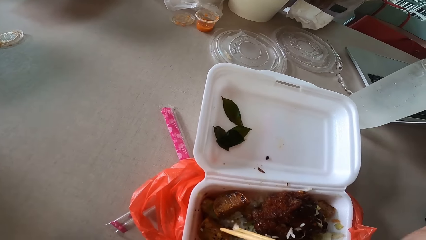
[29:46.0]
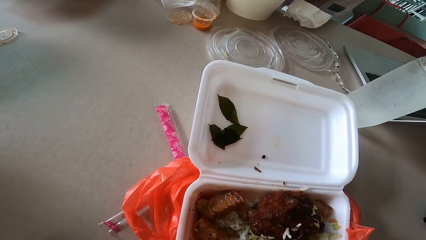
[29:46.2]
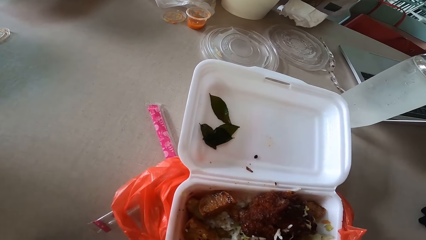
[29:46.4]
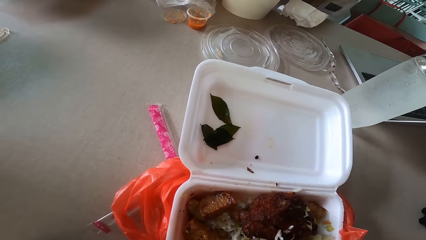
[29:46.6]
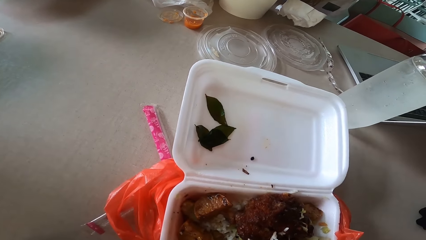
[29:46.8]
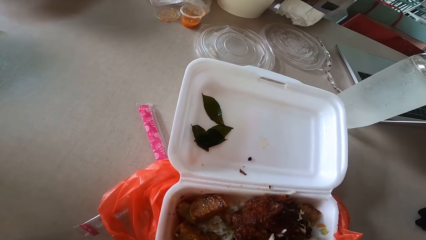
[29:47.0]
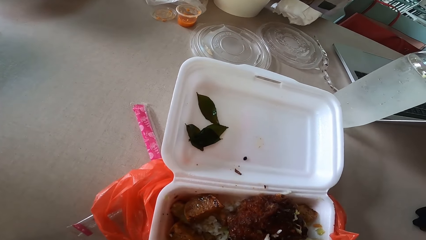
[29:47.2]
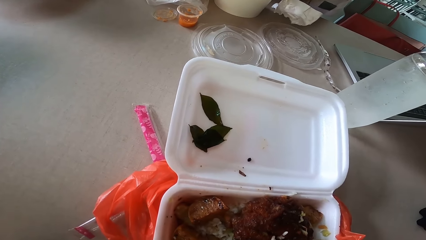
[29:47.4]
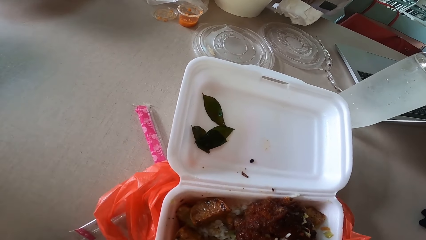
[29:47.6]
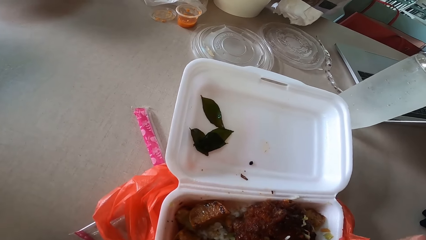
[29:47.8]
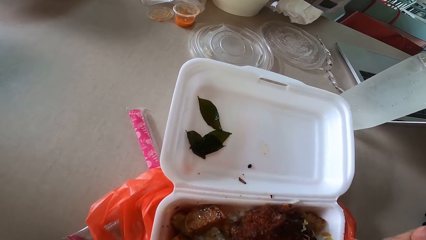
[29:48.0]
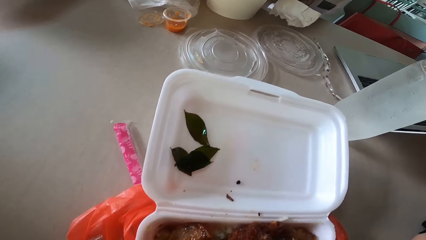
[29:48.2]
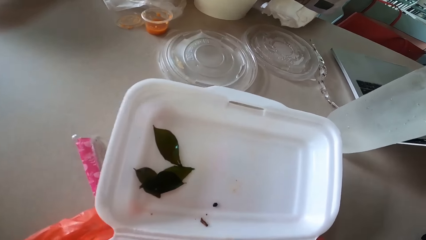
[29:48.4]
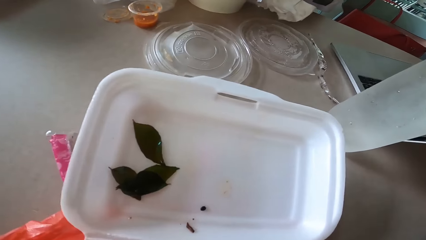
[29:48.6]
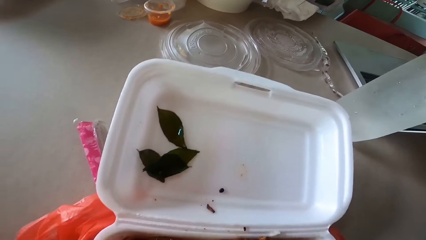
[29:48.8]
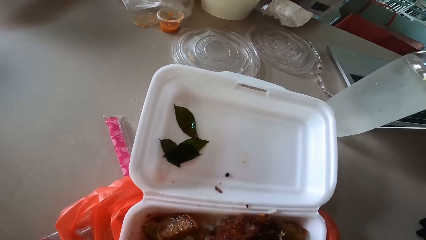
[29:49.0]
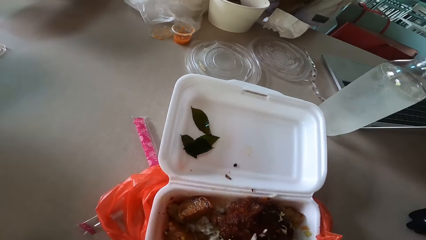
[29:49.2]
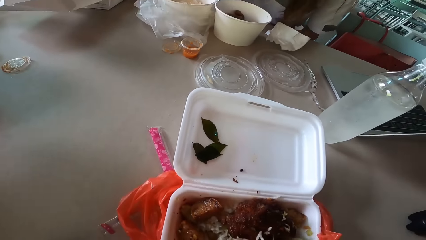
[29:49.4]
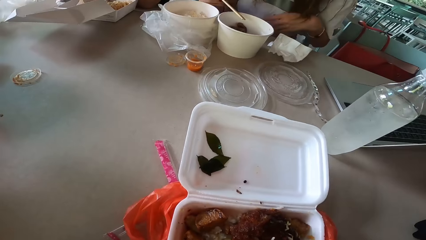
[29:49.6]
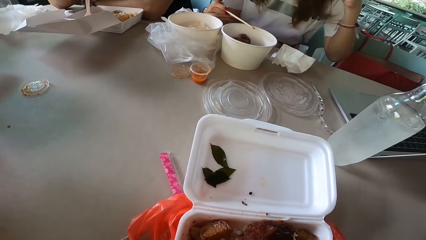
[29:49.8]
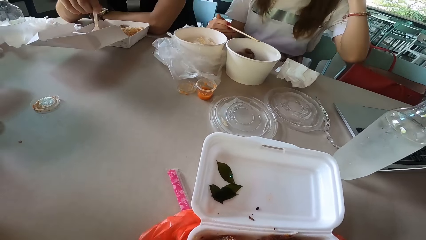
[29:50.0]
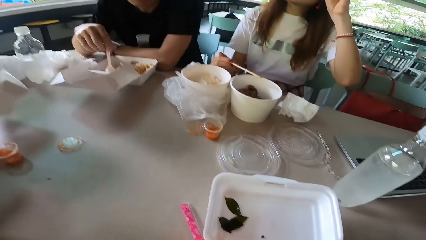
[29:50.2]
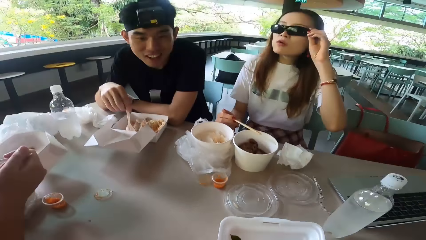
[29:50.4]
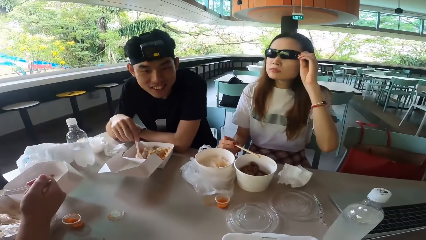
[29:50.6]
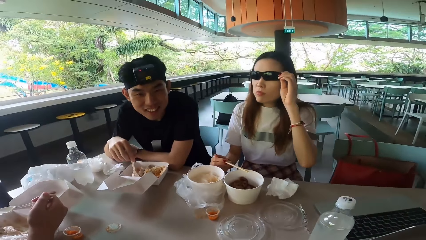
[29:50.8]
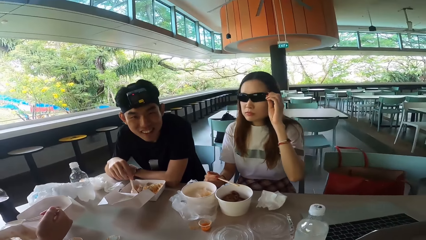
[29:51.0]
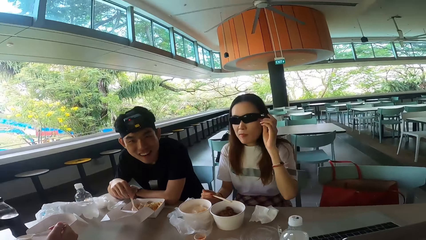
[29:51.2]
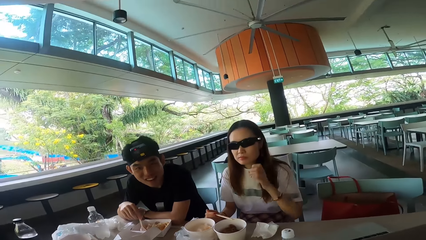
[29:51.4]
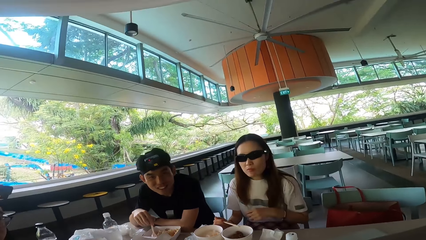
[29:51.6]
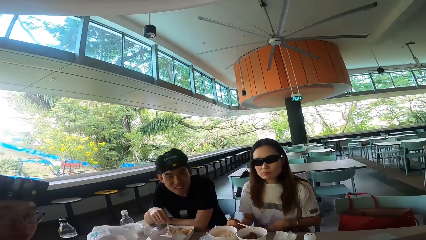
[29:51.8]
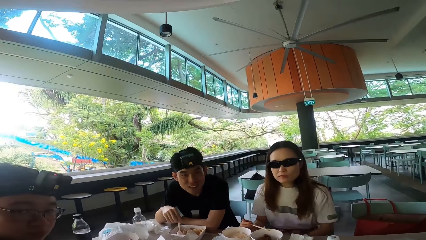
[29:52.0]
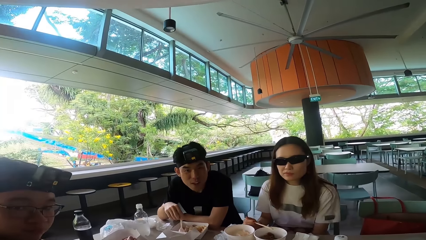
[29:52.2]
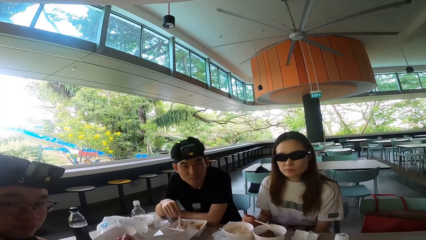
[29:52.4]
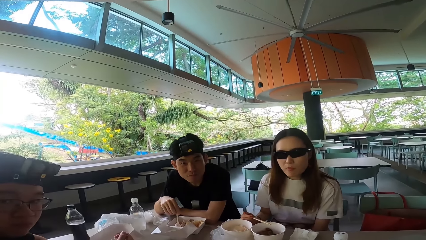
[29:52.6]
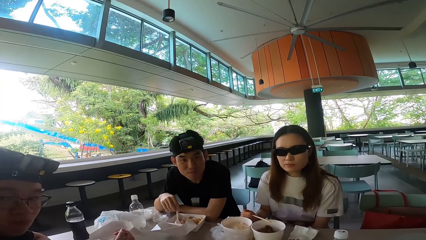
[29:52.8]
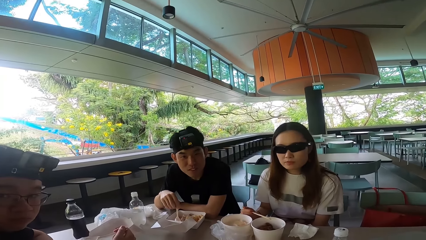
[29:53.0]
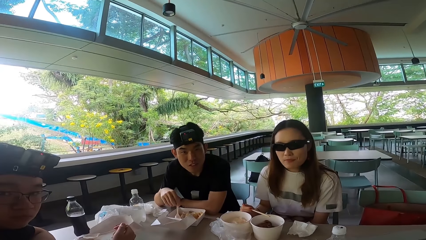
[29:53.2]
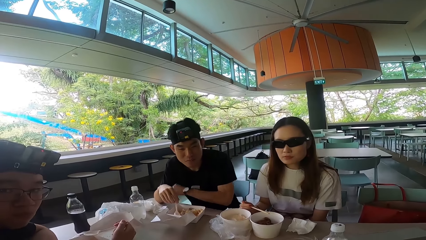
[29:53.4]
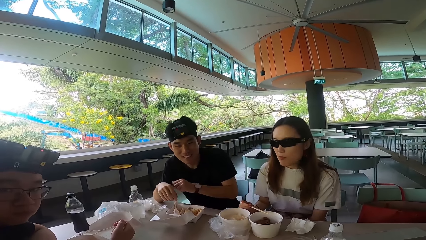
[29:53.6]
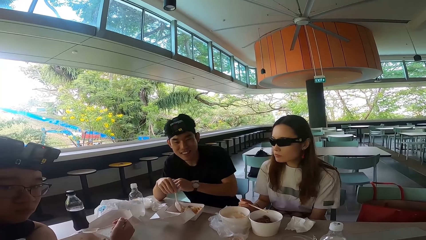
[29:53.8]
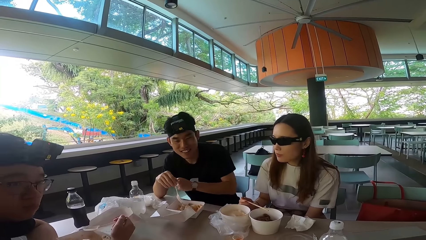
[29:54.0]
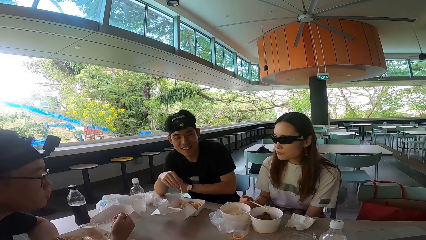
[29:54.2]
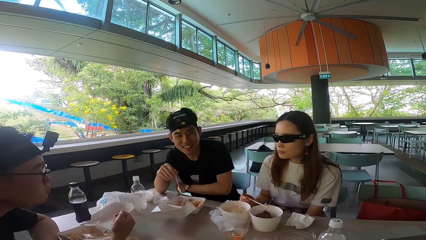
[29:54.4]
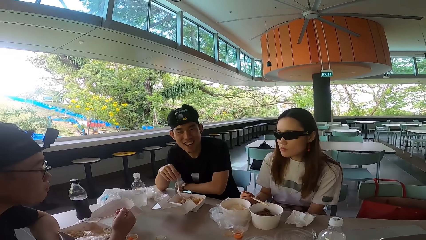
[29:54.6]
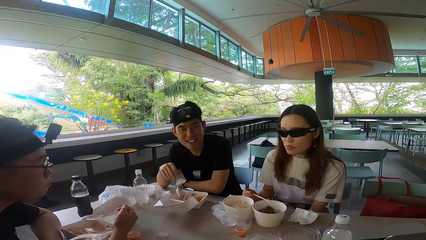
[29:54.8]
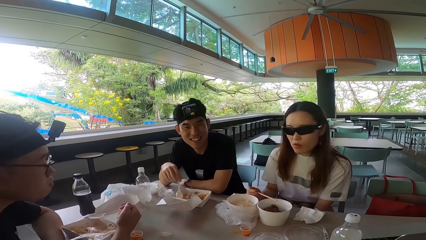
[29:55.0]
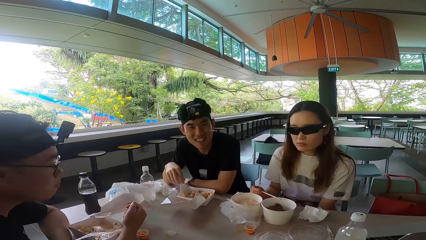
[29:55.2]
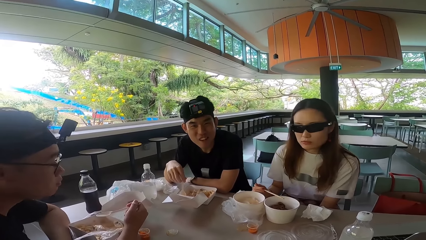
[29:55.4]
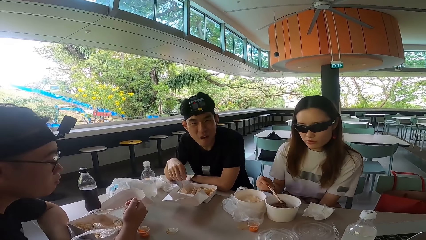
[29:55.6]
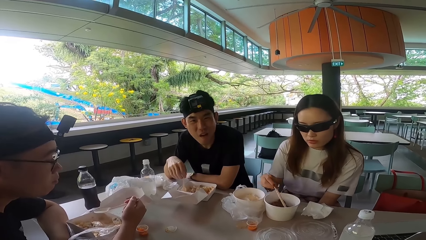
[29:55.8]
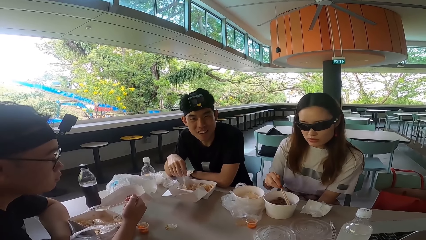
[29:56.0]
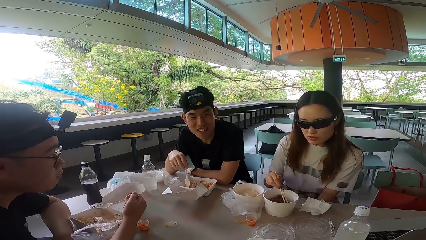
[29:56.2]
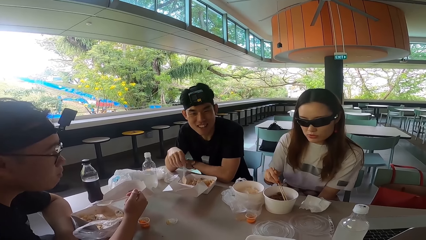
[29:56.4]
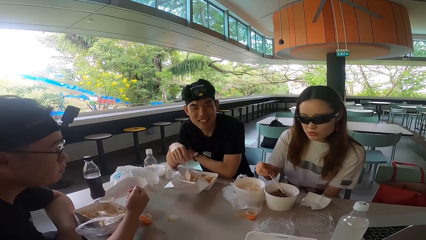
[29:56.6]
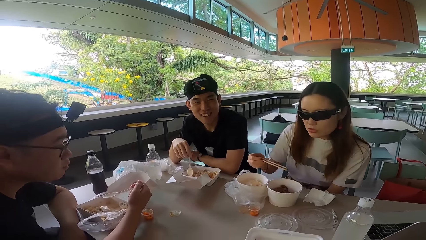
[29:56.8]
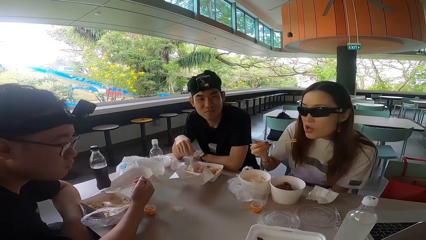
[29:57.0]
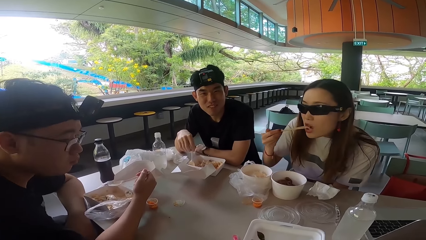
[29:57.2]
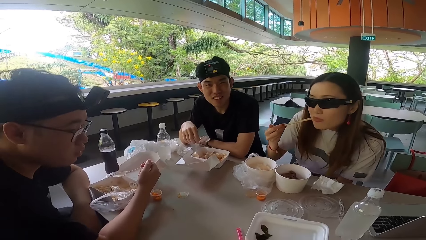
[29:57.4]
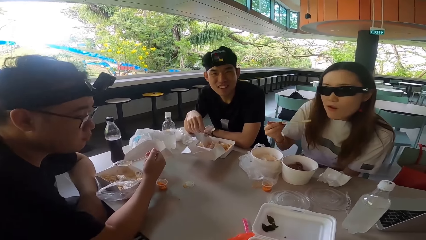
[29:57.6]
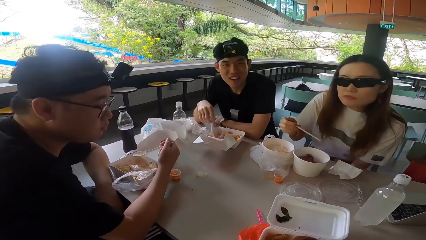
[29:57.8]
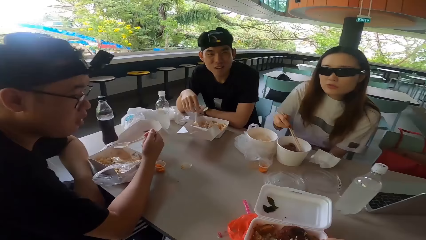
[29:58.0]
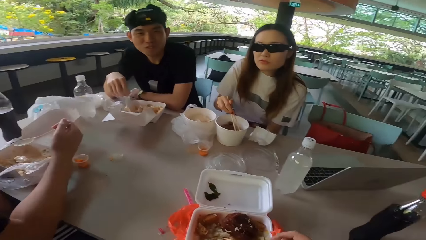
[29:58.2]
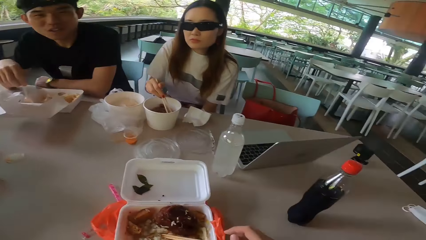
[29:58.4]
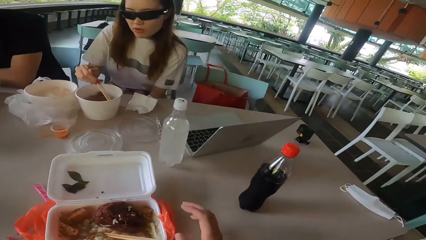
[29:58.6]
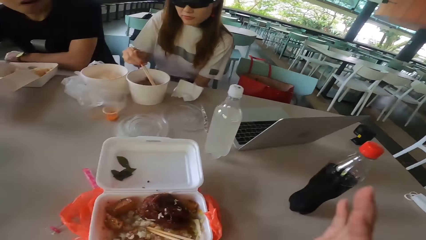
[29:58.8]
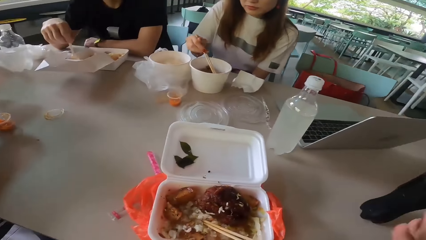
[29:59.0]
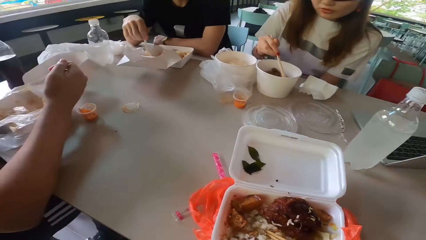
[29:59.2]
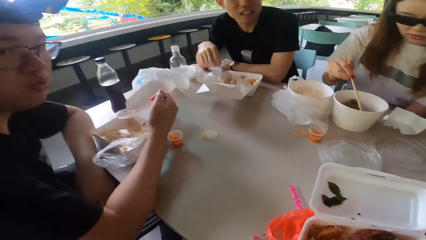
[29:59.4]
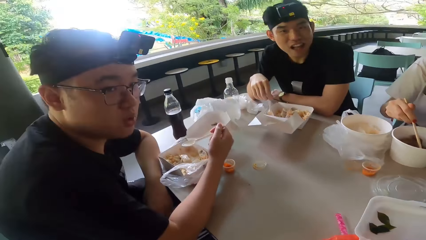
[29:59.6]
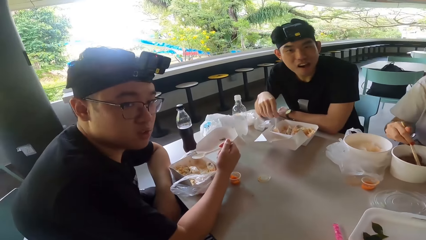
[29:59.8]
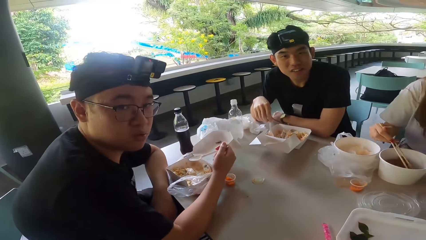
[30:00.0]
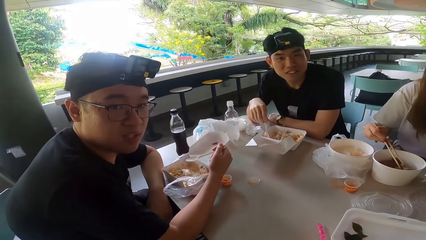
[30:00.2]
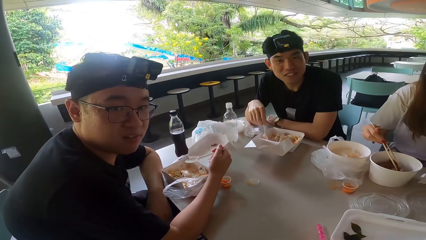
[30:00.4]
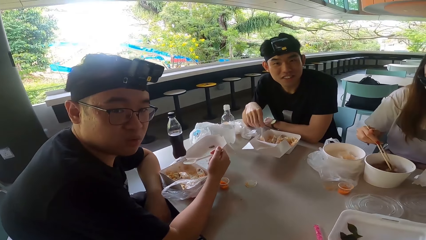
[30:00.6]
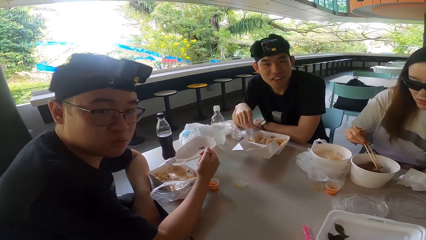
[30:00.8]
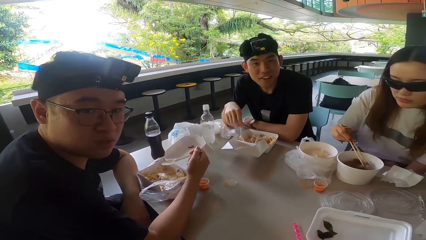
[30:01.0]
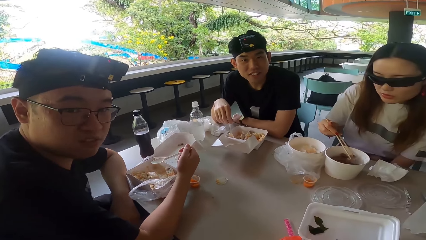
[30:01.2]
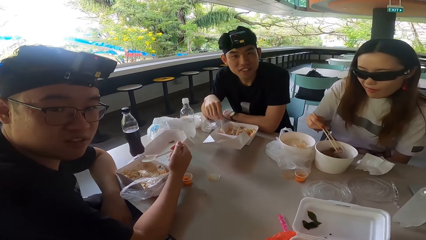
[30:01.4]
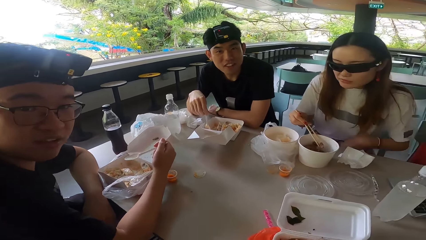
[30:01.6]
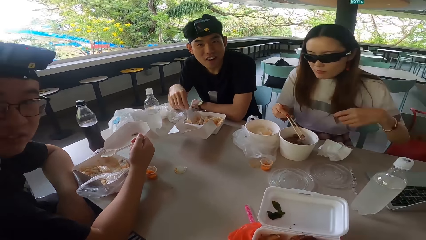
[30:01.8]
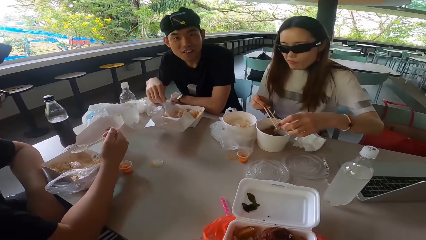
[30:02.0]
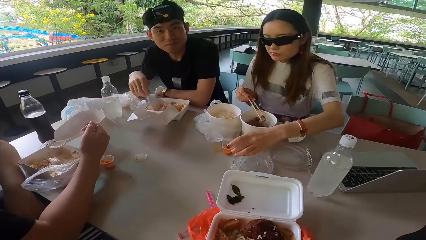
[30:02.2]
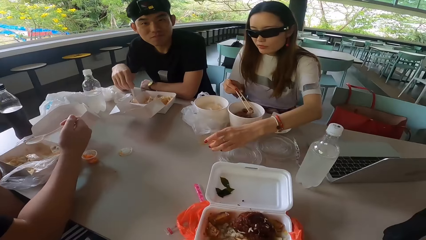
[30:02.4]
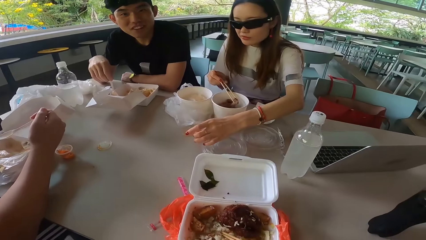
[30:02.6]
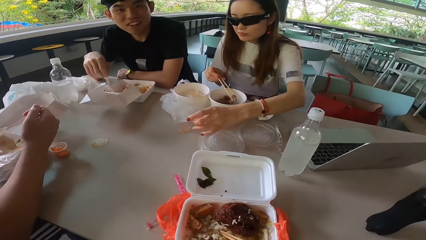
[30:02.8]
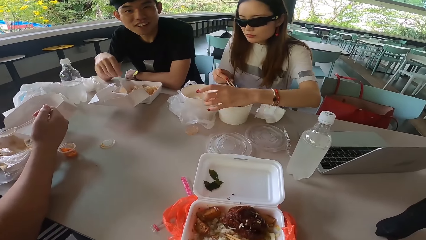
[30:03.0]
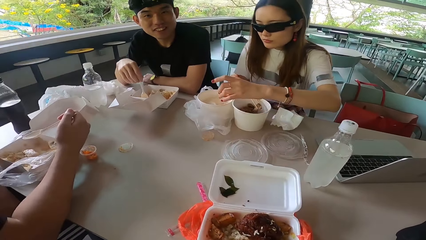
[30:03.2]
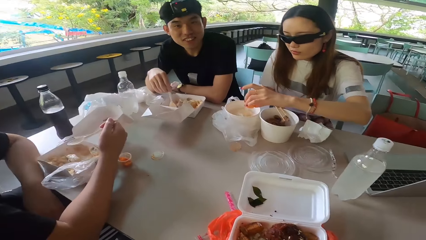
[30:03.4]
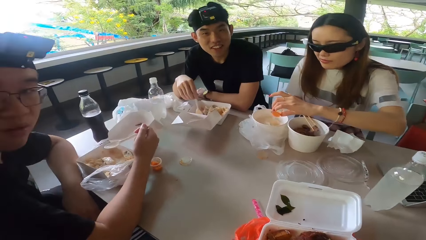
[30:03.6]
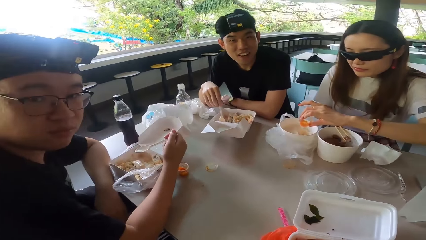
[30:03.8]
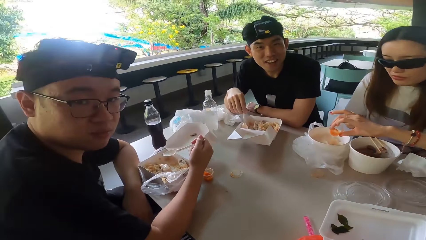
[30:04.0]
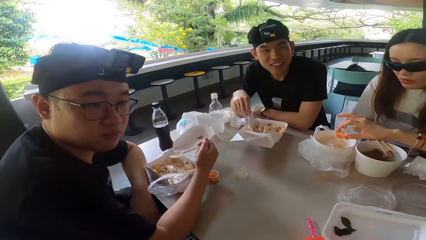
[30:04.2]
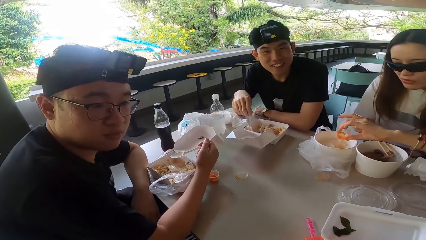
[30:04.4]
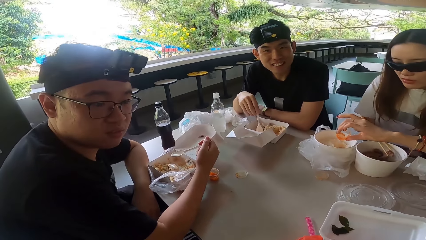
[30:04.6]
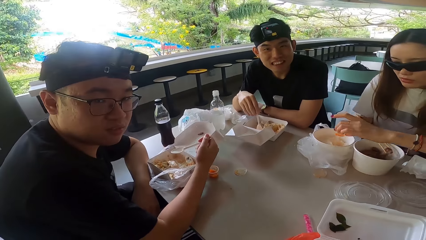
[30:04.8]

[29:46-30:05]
A man holds a spoon. A woman holds her glasses. She touches her goggles, and pulls her hand off the glasses. The man lifts the spoon off the rice. The man puts the spoon in the food box. The woman picks meat with a chopstick, eats the meat, and puts the chopstick in the bowl. The camera wearer puts the chopsticks in the tin. Another man talks to the camera wearer. The woman eats more food. The woman holds the meat with the chopstick. She takes a bowl of soup from the table. She adds the soup to her food.
